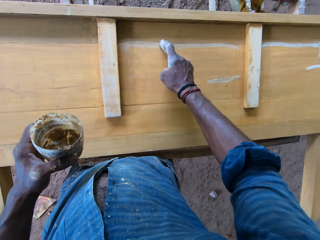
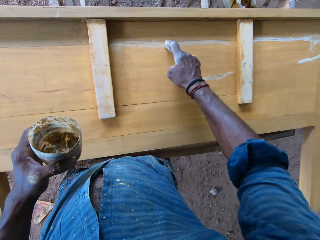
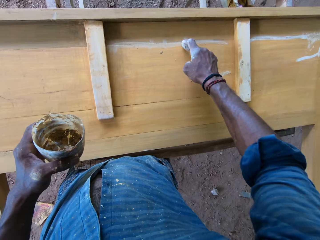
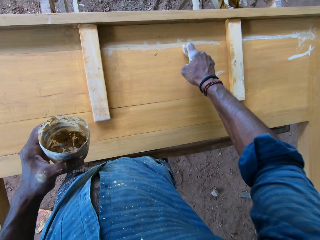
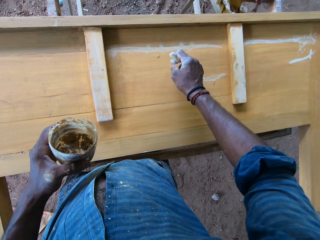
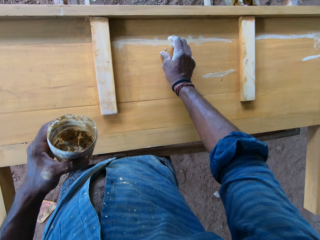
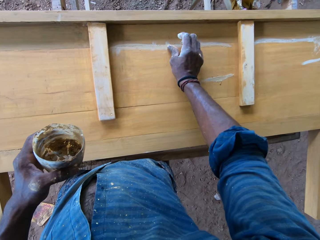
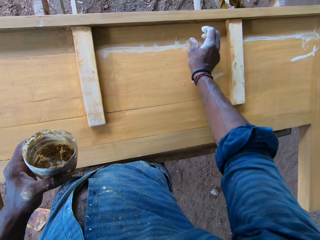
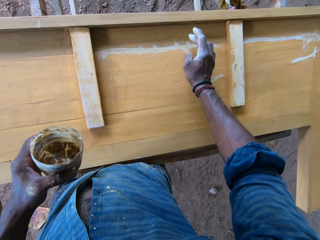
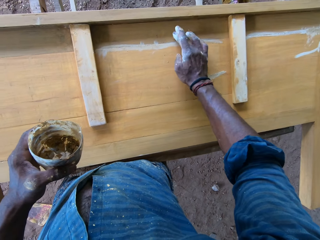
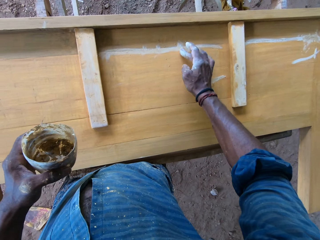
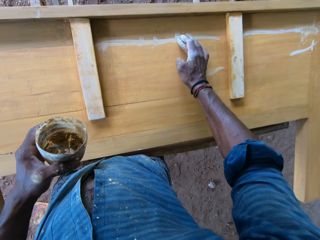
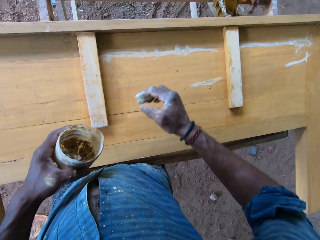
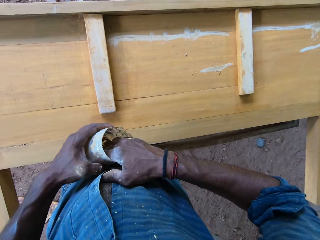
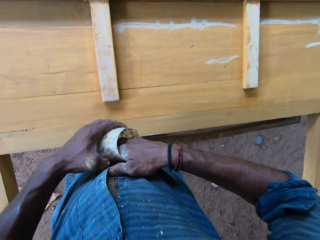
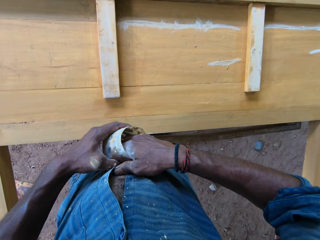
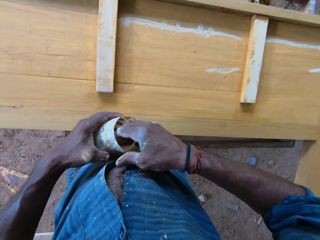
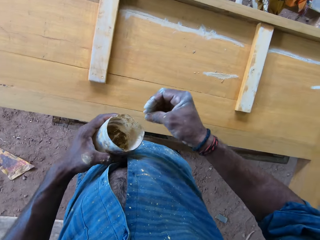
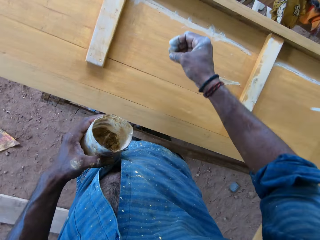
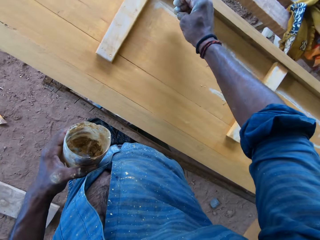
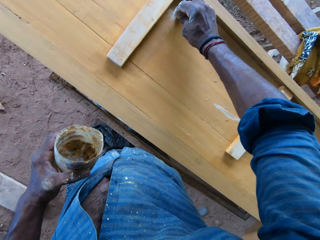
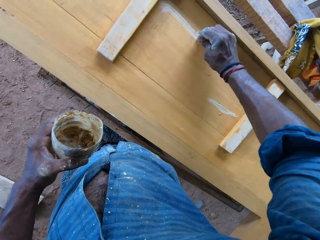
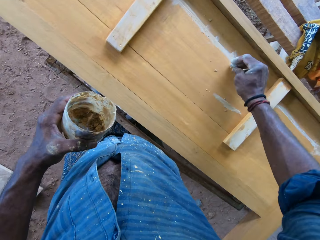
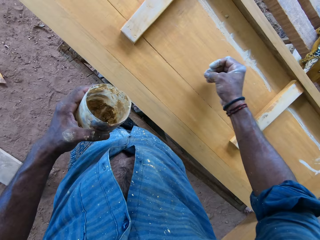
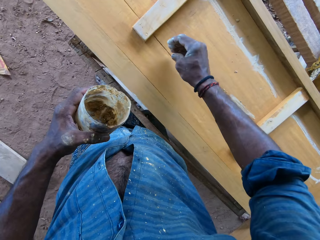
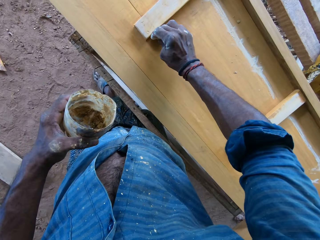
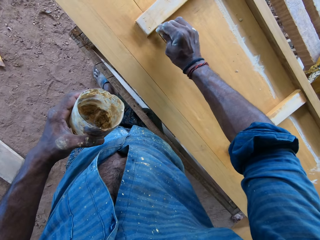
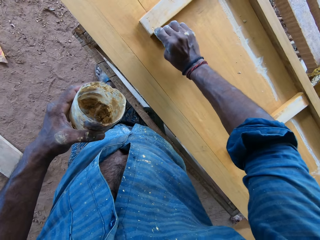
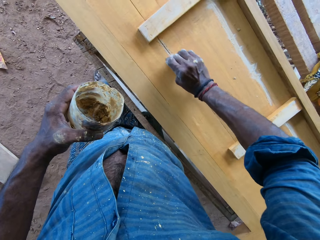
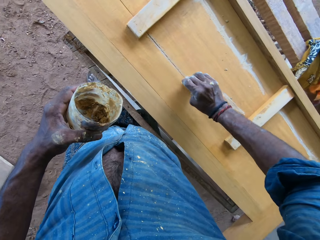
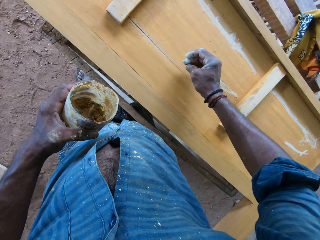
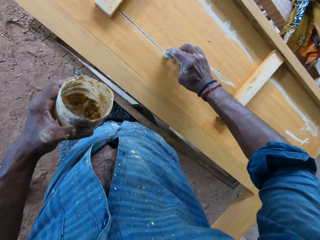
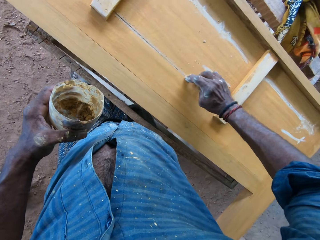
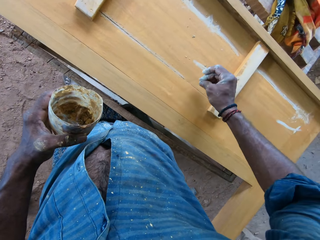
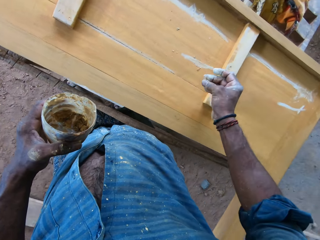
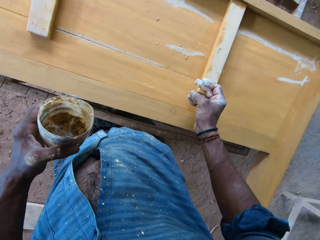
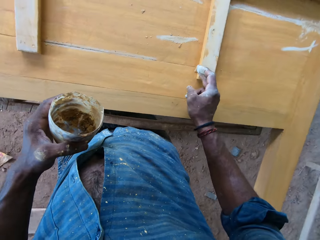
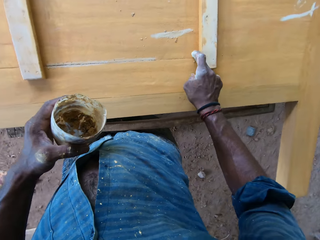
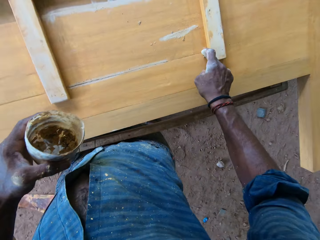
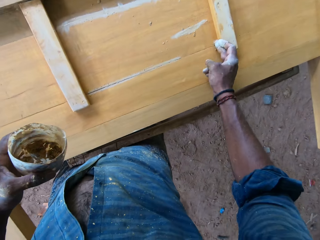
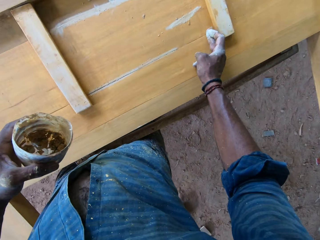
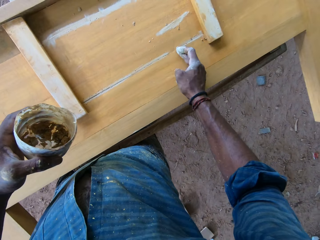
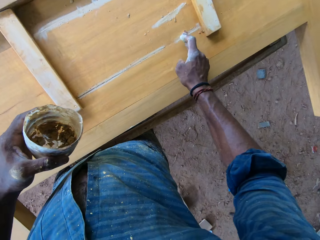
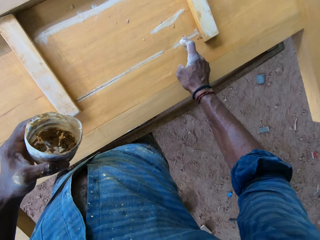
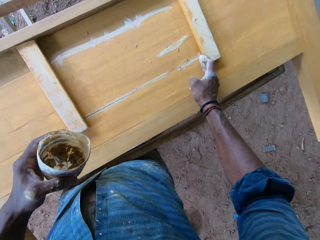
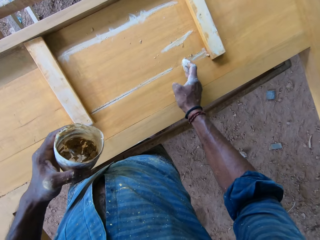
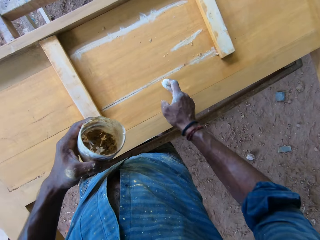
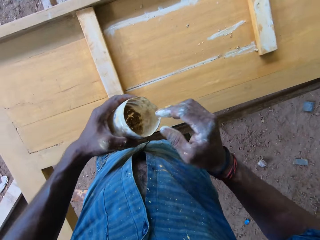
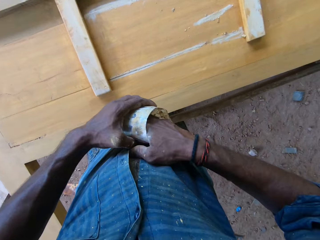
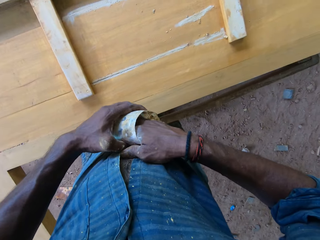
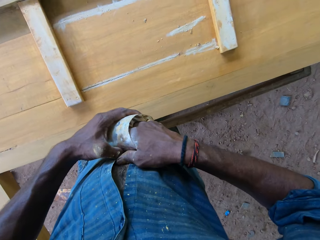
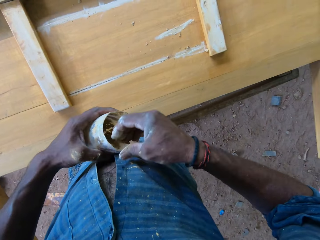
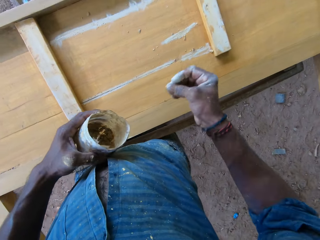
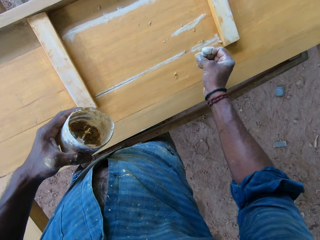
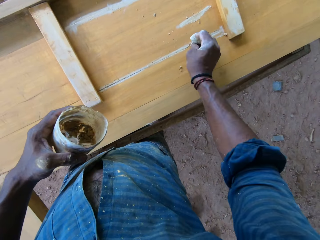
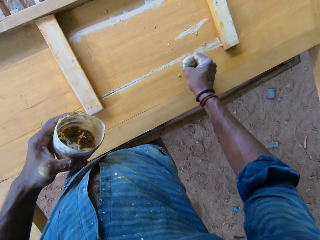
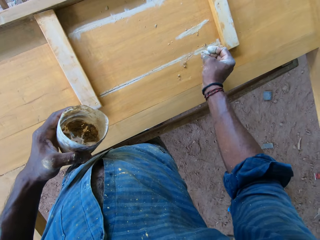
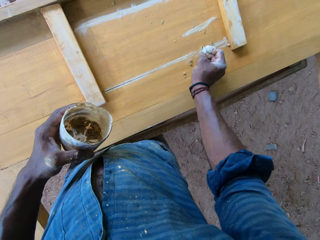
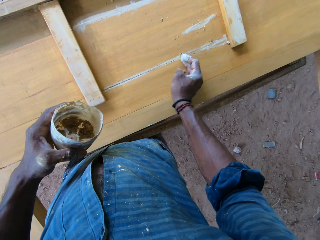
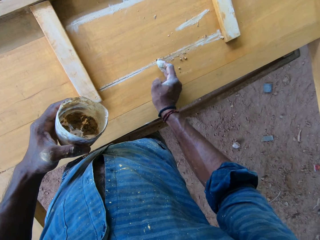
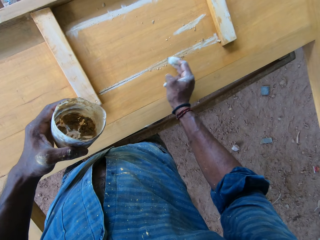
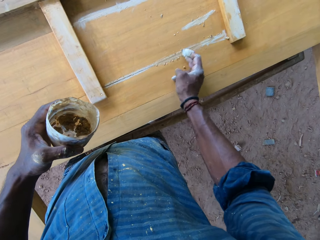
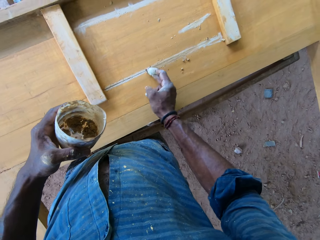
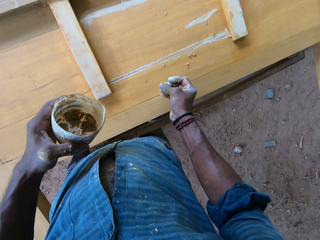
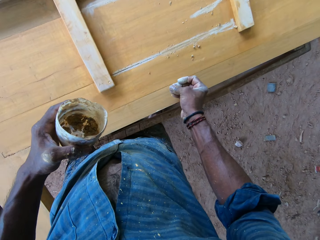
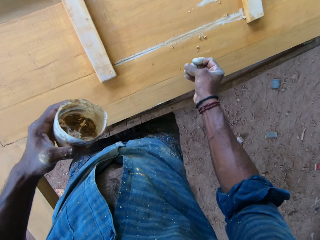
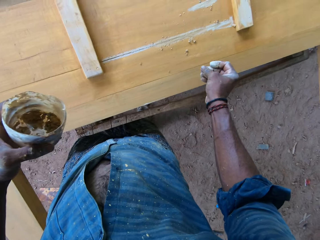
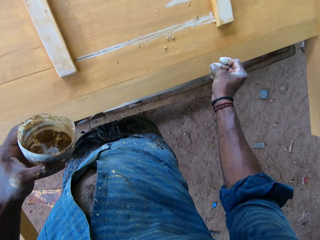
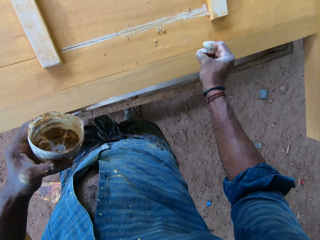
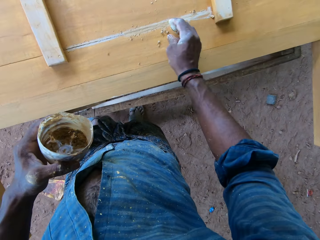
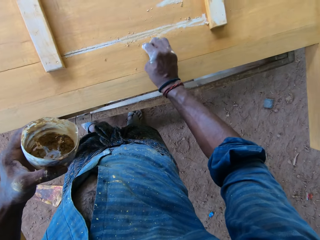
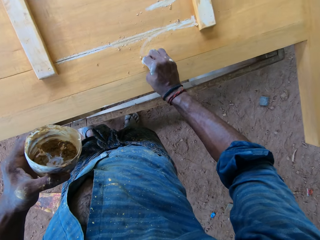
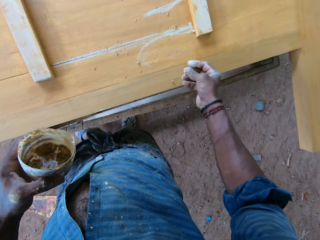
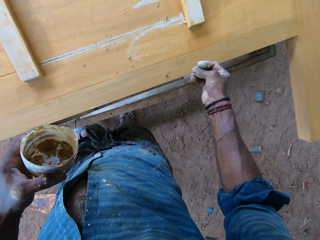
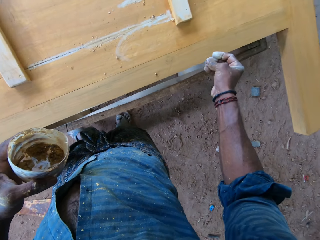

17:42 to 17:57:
The camera wearer takes wood filler from the plastic in his left hand with his right hand. He fills the wood on the table stand with the wood filler in his right hand. He takes wood filler from the plastic in his left hand with his right hand. He fills the wood on the table stand with the wood filler in his right hand.

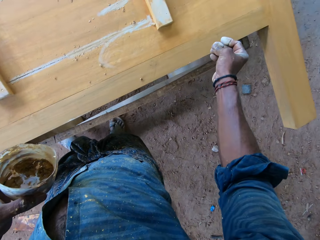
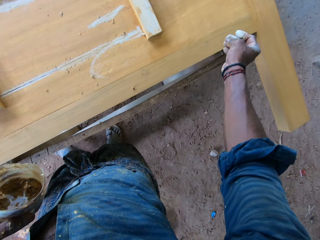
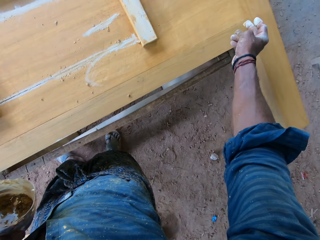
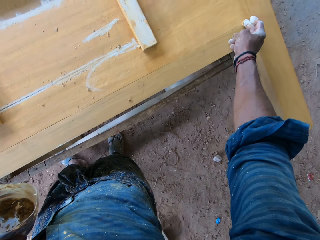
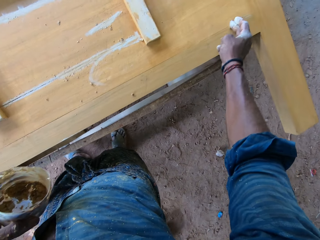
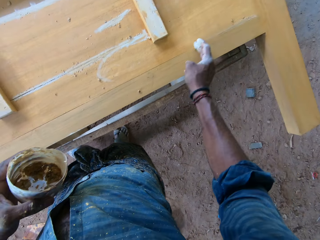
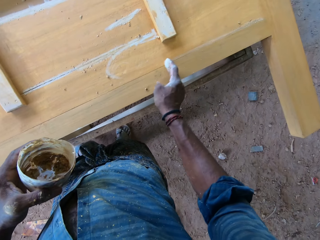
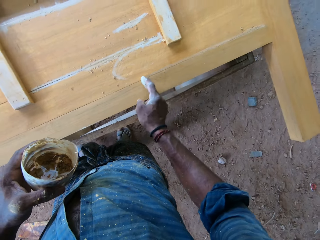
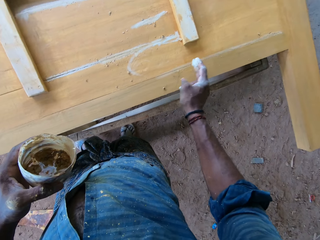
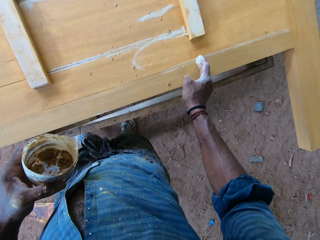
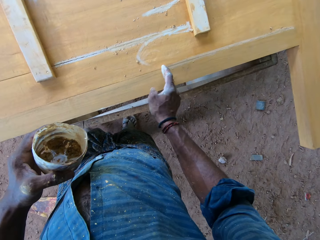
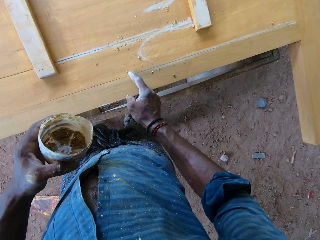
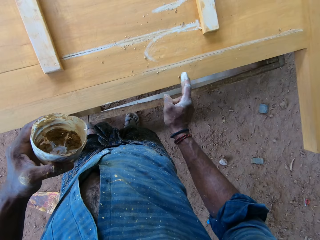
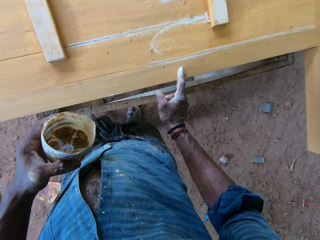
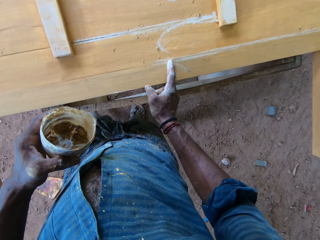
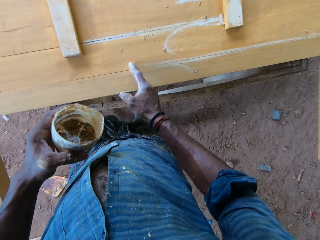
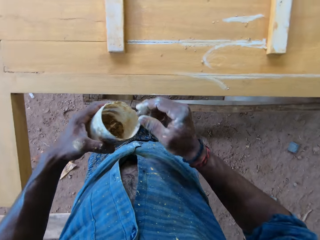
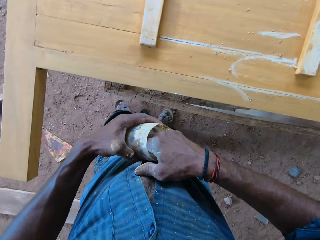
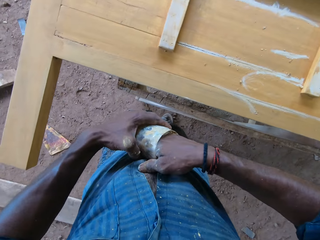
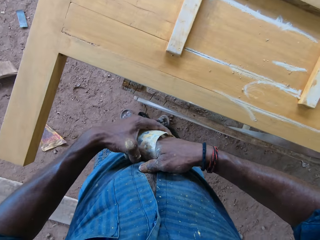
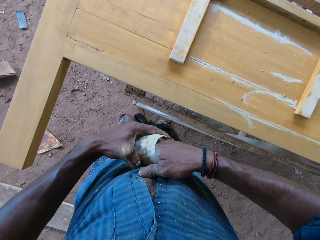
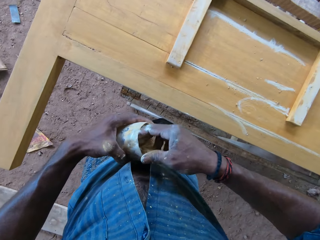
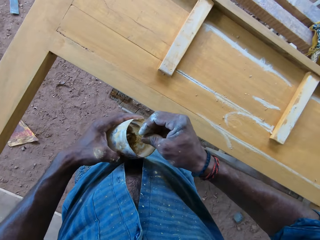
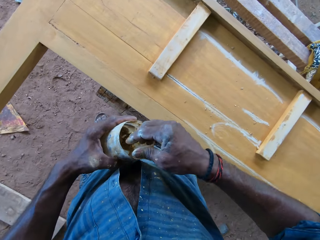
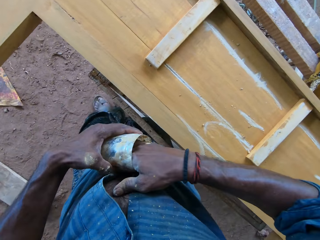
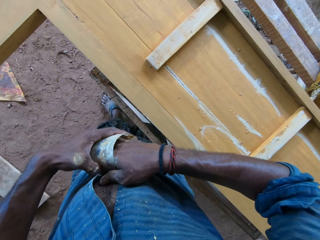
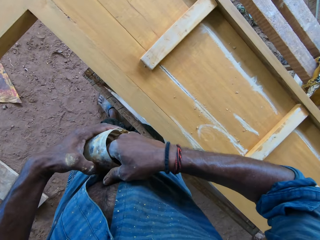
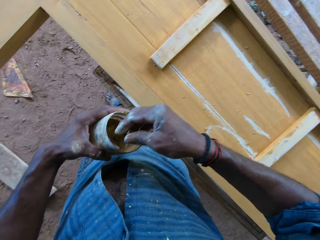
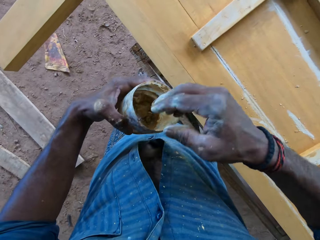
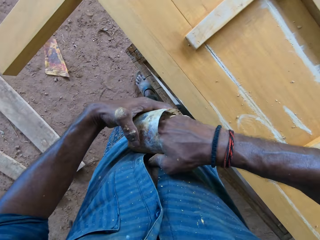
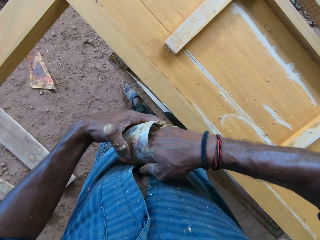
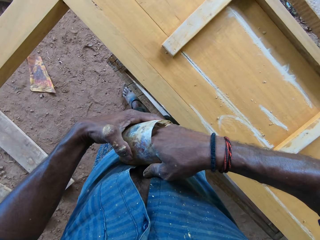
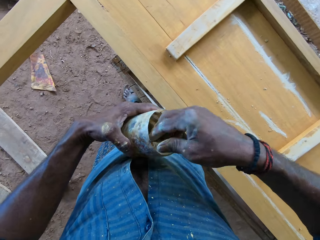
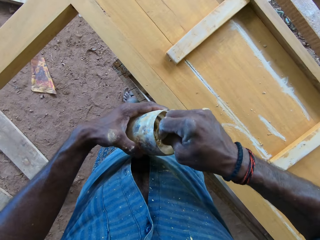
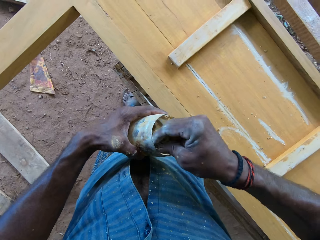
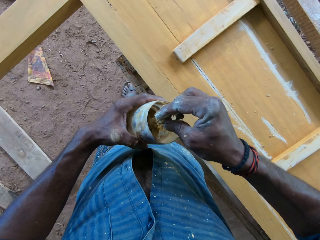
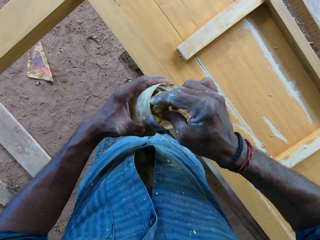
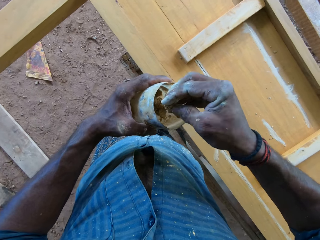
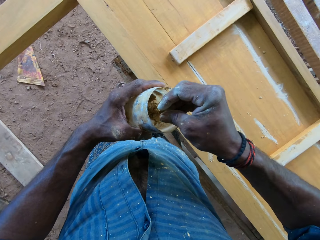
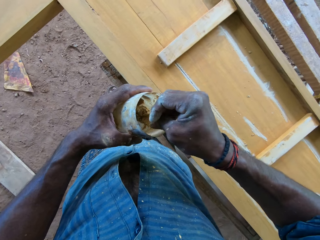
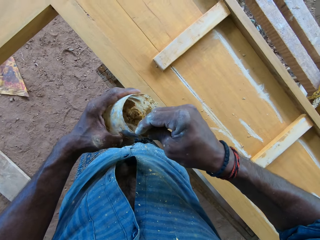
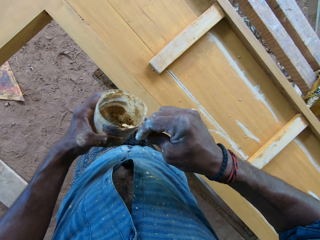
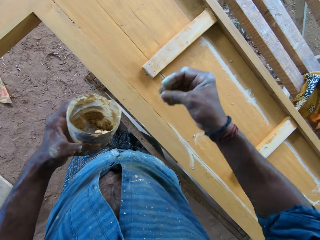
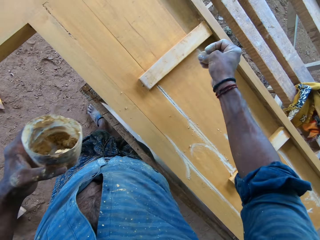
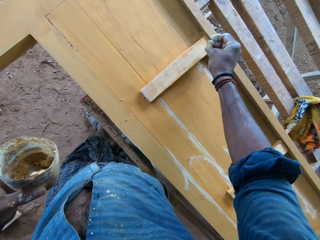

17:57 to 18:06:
The camera wearer takes wood filler from the plastic in his left hand with his right hand.
